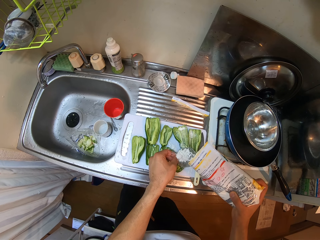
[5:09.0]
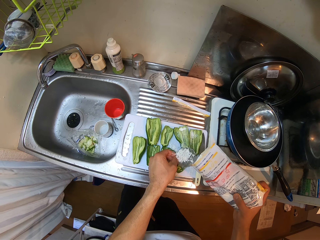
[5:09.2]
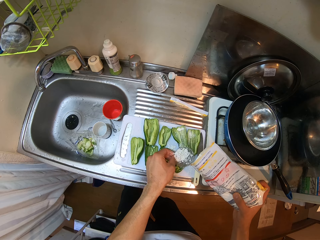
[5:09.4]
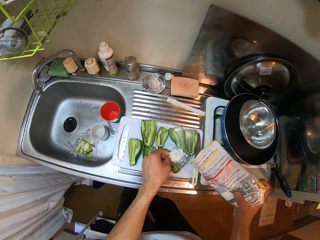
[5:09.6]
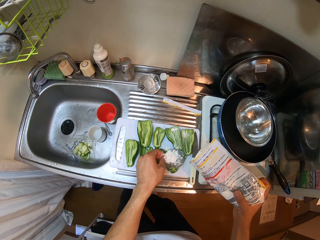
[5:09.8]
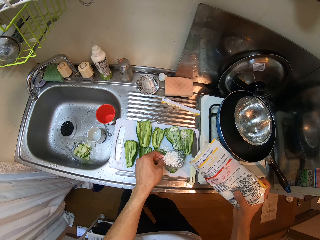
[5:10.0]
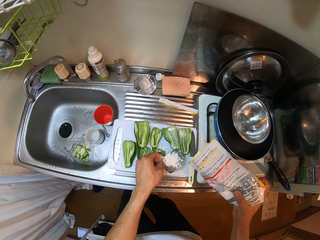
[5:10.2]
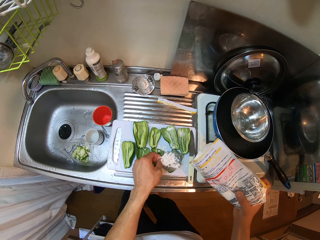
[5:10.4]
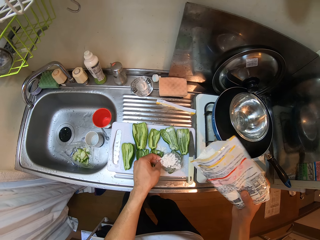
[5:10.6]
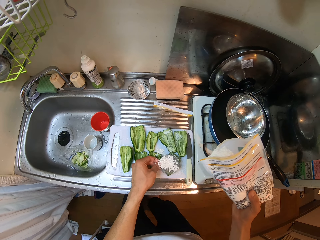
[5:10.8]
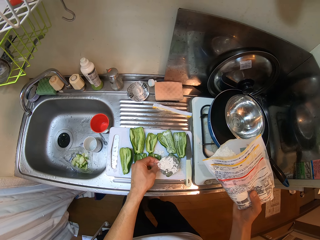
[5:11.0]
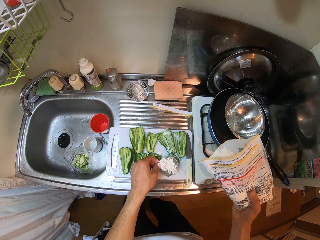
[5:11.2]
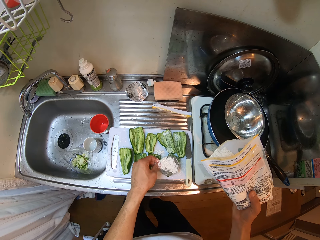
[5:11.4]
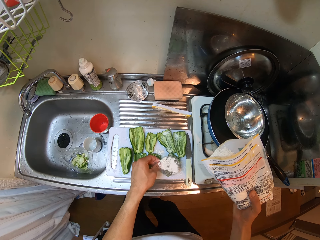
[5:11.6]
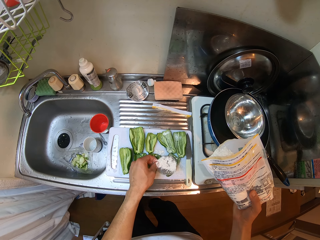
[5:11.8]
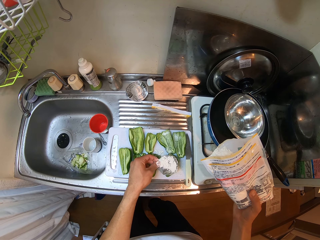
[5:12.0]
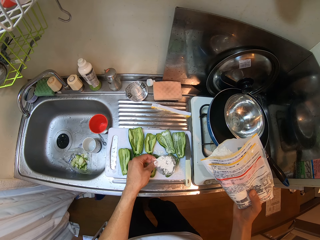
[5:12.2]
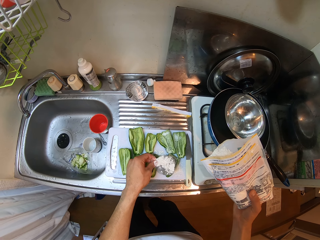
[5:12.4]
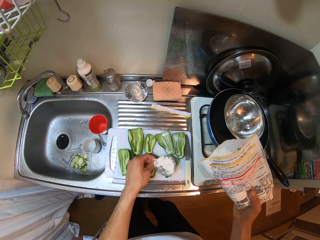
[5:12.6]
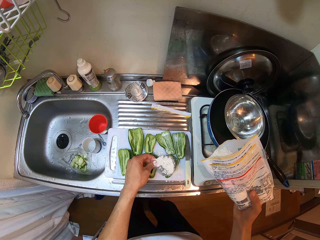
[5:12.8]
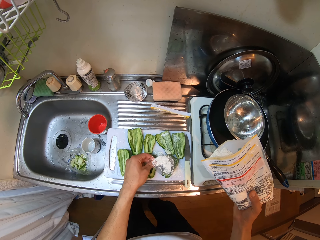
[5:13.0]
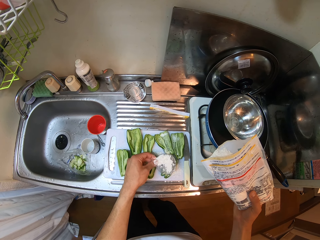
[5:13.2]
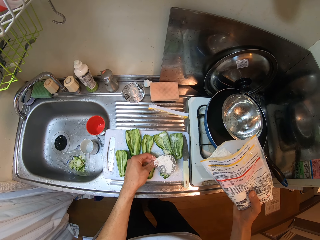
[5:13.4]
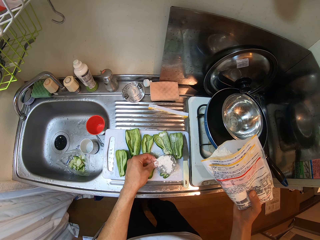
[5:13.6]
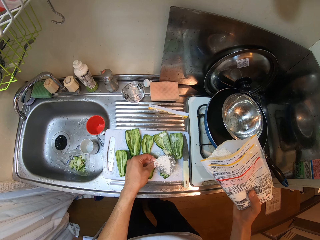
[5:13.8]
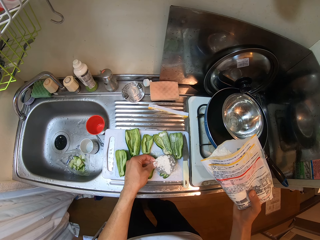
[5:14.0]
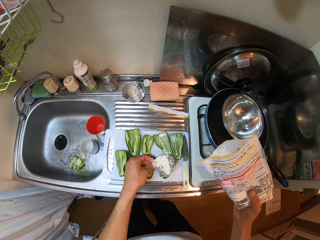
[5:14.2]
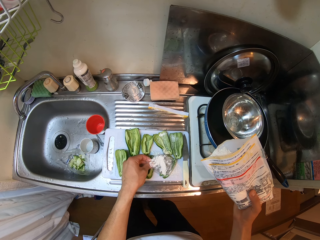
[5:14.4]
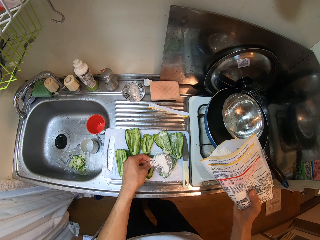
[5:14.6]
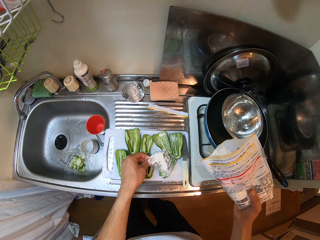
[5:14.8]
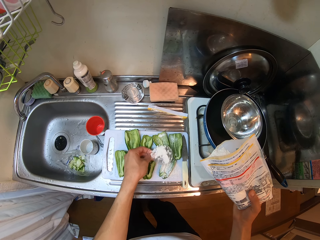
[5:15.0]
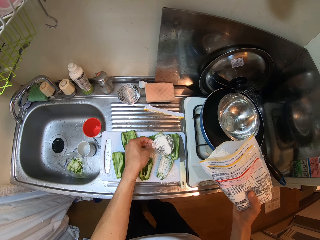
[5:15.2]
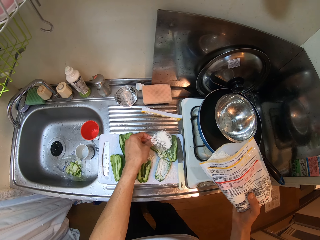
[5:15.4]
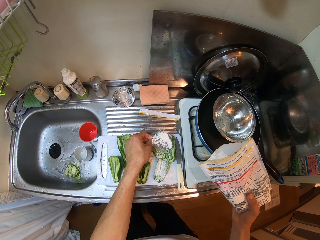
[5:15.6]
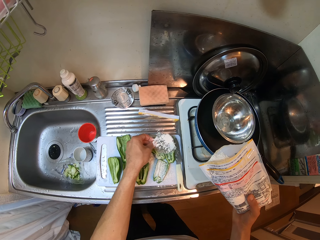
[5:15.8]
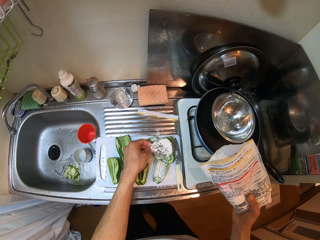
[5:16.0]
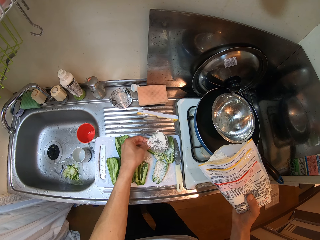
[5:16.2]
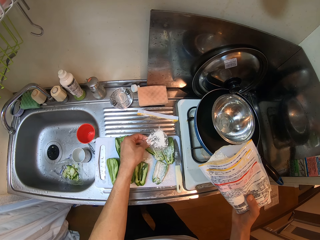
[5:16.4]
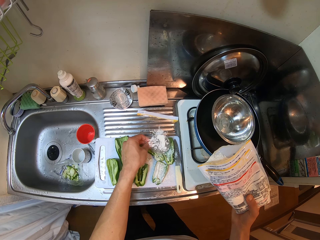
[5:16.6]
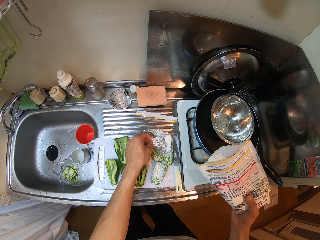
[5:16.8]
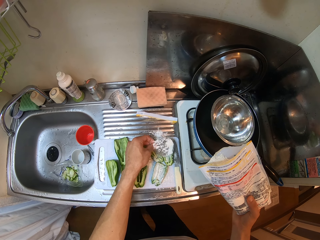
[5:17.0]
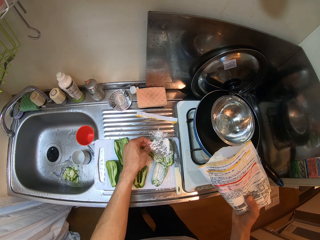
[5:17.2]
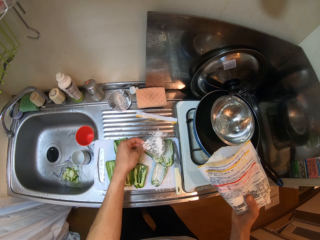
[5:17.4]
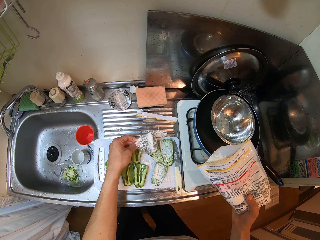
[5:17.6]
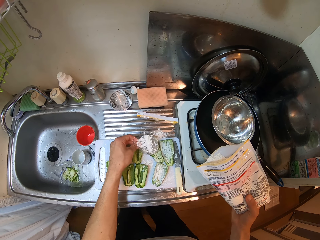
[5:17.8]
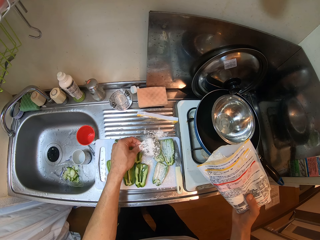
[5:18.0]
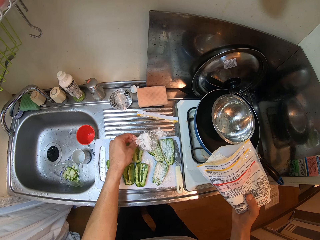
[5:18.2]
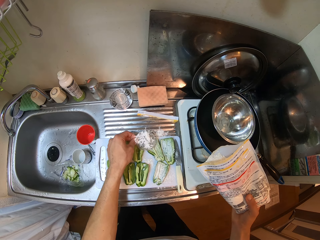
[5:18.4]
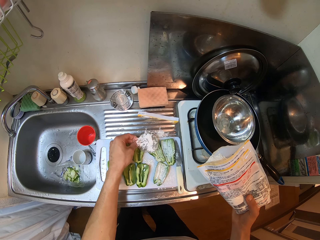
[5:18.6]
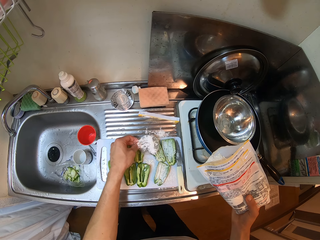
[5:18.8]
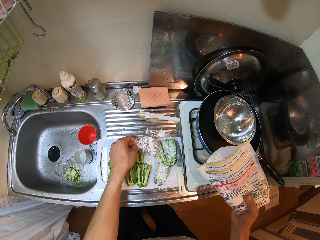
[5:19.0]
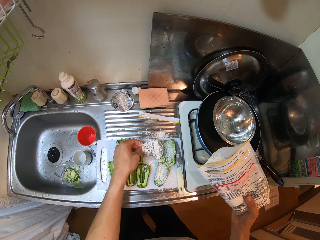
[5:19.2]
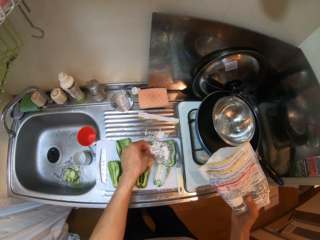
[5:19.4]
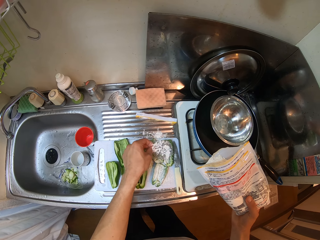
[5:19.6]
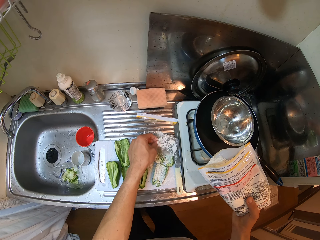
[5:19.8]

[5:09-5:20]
The camera wearer sprinkles the powder spice on the bell peppers.

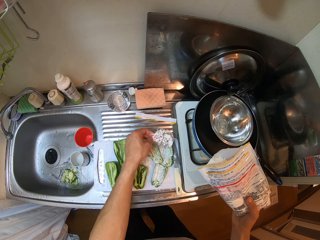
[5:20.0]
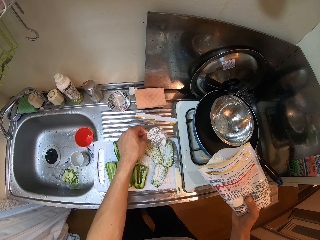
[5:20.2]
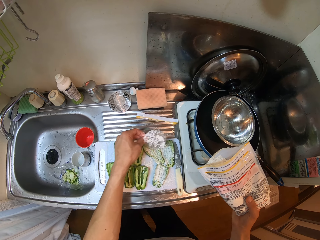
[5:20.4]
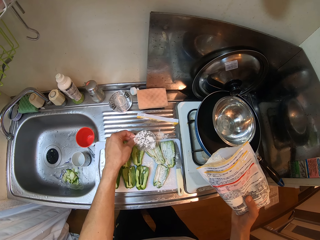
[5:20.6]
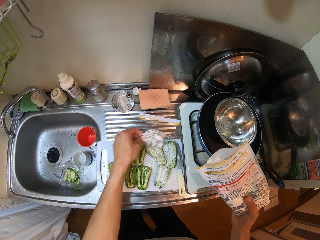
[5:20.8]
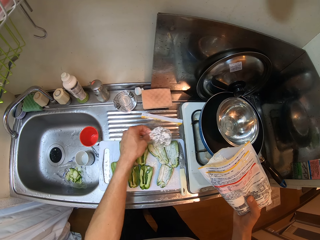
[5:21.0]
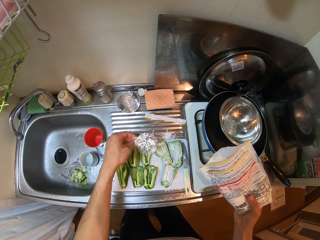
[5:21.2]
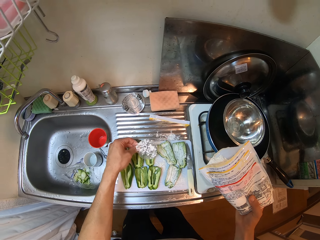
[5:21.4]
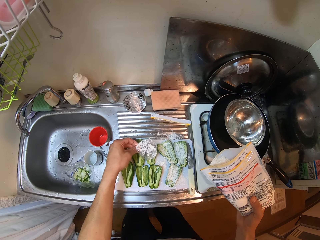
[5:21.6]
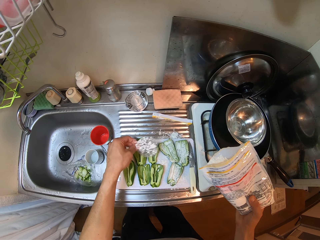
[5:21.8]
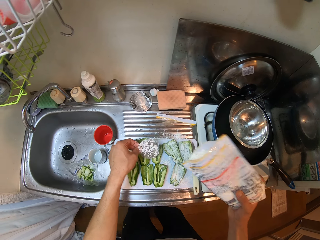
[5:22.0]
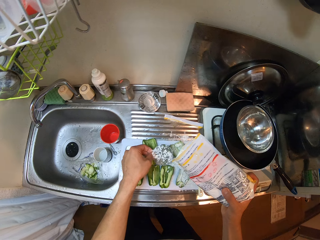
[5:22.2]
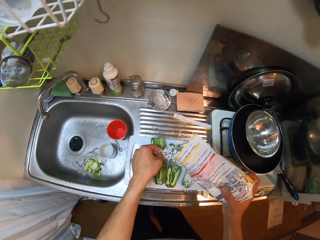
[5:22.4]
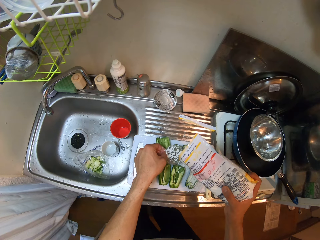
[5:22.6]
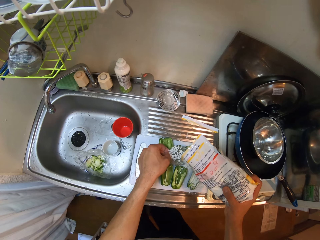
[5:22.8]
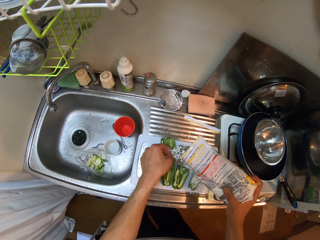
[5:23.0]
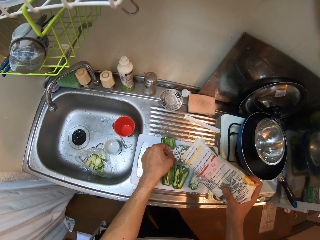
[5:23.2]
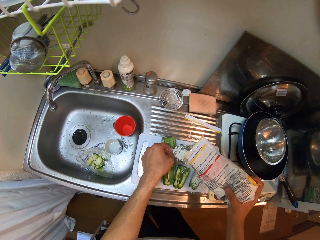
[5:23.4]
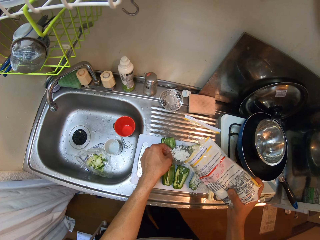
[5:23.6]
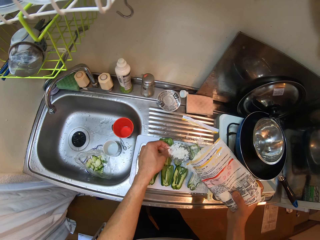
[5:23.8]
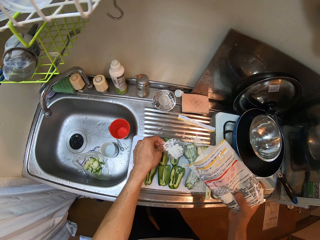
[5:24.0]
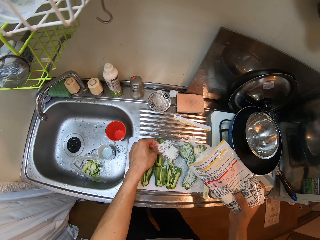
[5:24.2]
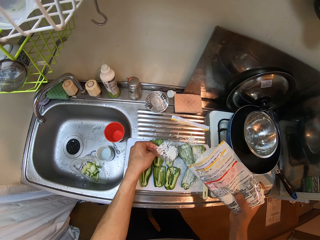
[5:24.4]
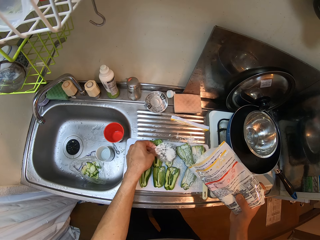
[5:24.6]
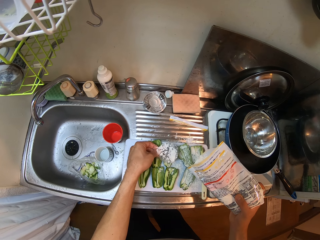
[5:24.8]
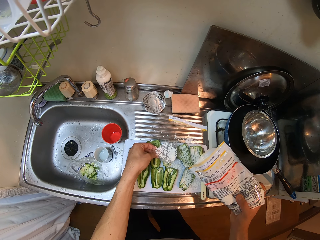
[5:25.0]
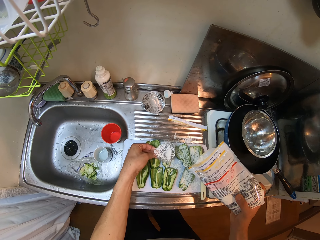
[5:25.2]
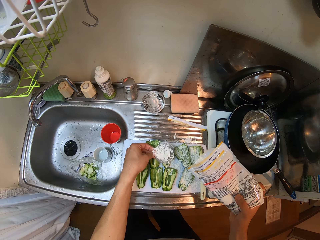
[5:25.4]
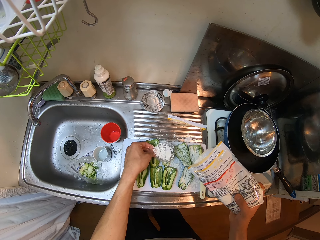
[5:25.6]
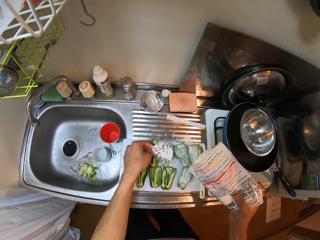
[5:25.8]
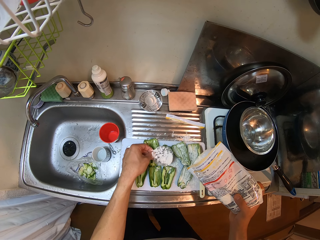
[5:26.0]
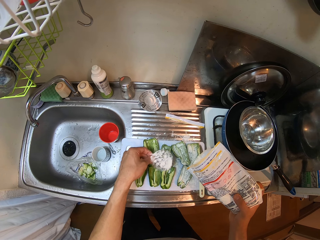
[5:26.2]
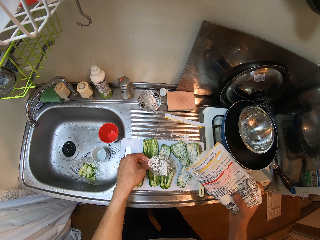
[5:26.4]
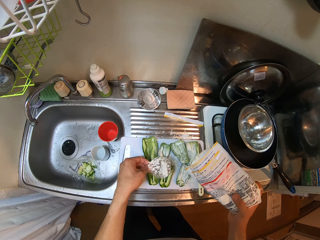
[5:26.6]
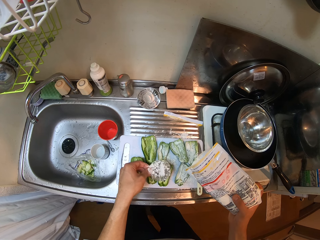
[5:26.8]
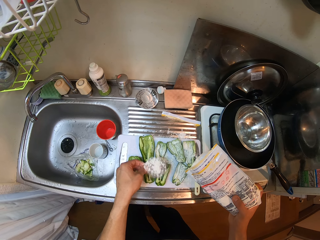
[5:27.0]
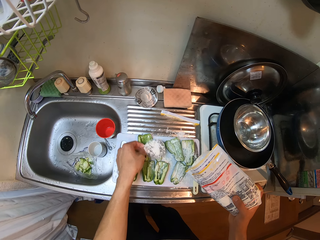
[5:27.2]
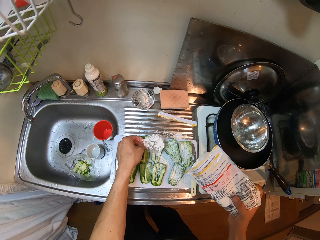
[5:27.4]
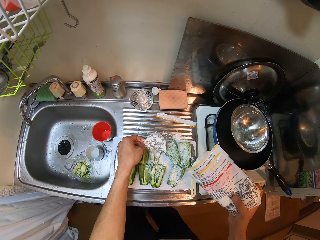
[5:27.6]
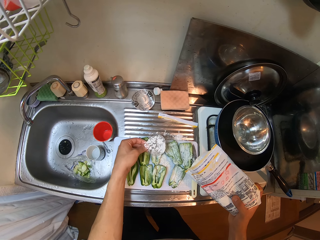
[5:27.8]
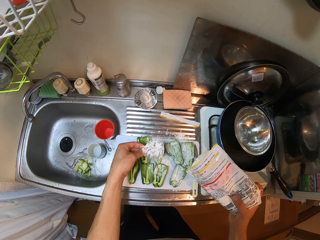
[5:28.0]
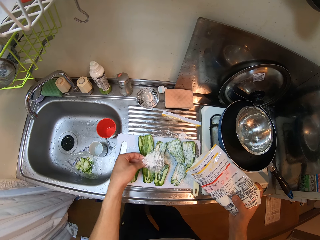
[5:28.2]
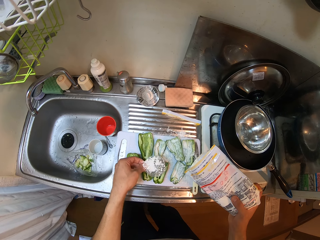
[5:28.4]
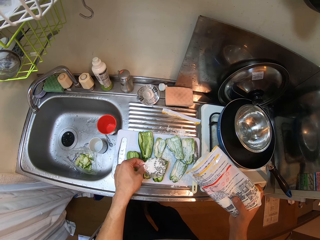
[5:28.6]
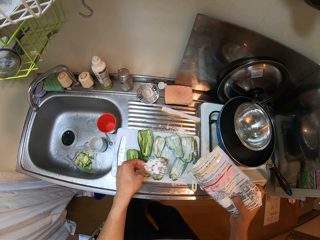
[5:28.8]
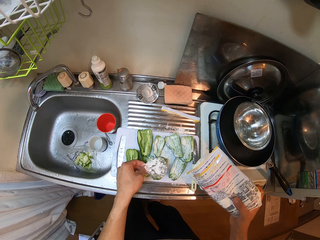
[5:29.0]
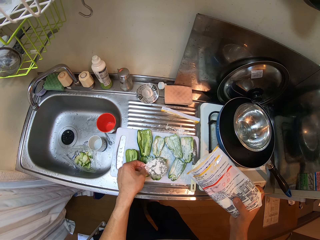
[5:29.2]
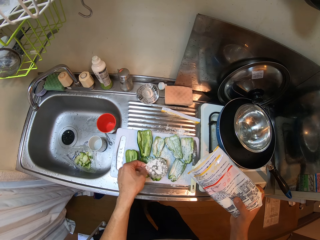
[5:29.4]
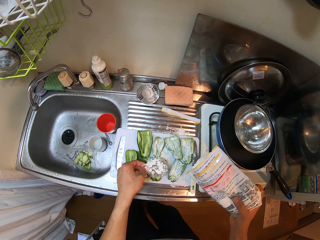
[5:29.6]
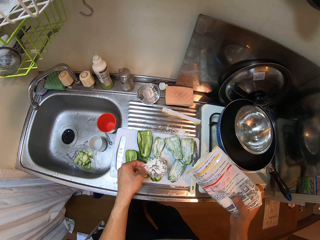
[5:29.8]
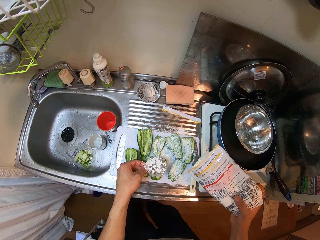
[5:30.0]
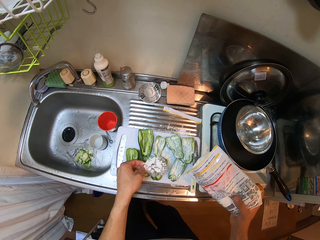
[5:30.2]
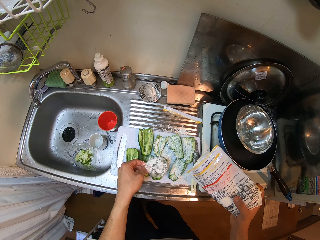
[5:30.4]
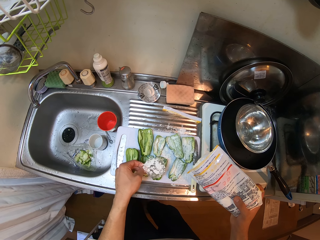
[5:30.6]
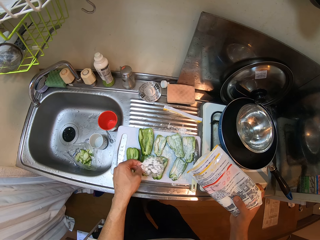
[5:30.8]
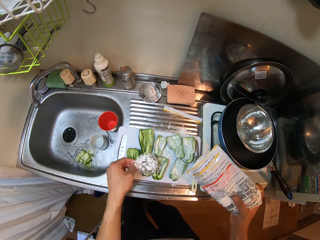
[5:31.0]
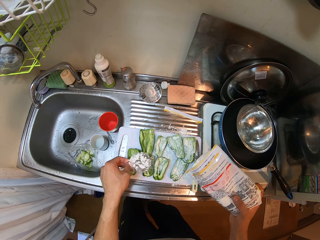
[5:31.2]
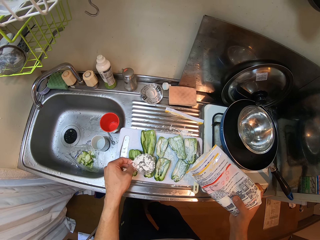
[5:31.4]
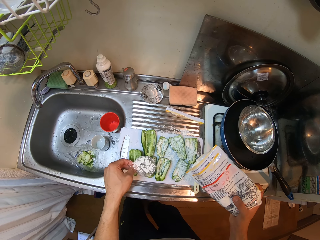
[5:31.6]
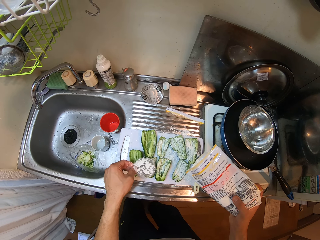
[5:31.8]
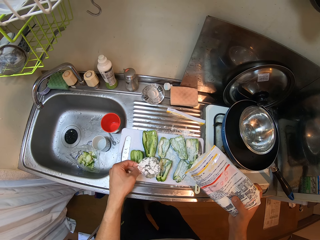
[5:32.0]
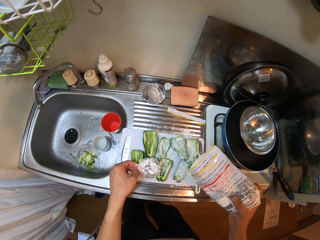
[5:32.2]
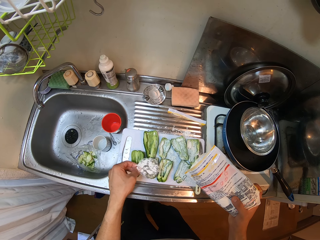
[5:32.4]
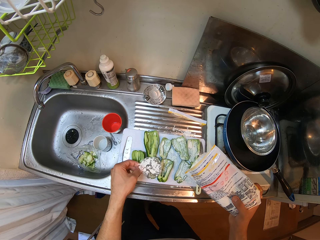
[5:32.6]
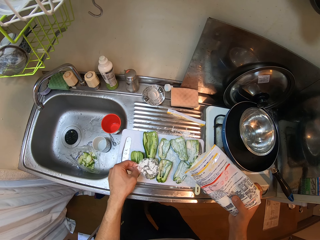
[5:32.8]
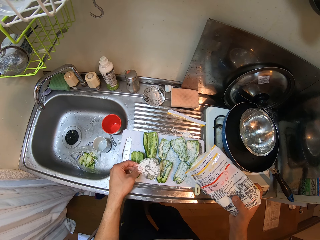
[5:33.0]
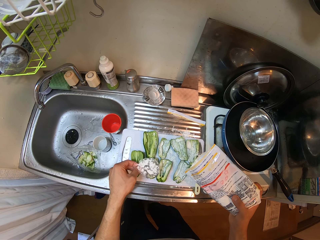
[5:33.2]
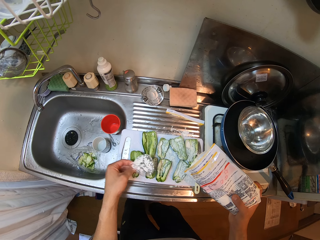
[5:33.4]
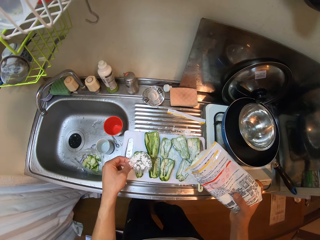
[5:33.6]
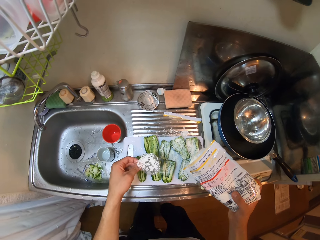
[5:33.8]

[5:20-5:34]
The camera wearer pours the powder spice from the sachet to something. They sprinkle the powder spice on the bell peppers.
